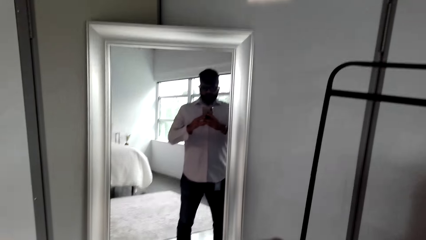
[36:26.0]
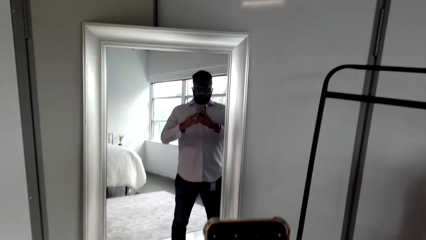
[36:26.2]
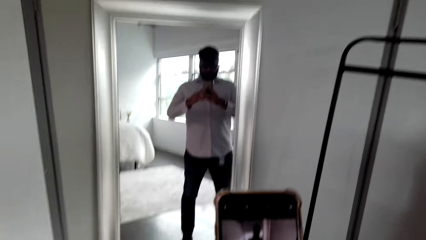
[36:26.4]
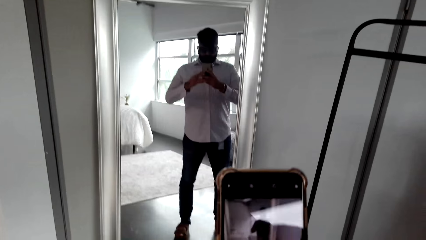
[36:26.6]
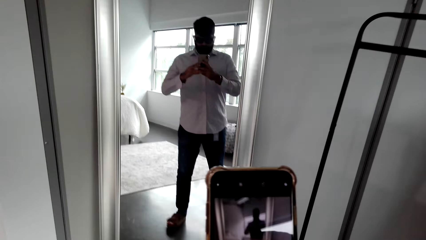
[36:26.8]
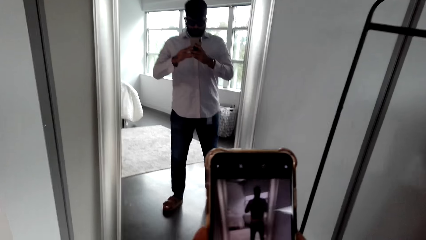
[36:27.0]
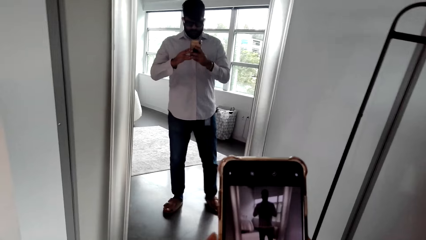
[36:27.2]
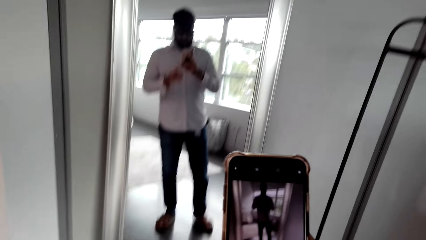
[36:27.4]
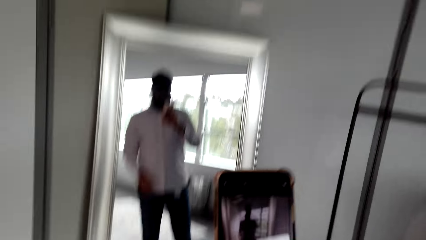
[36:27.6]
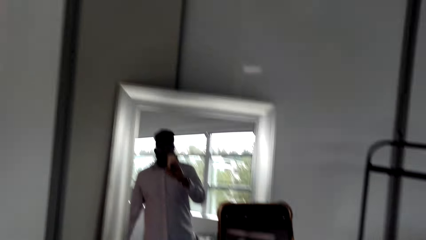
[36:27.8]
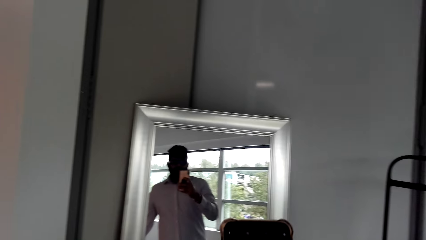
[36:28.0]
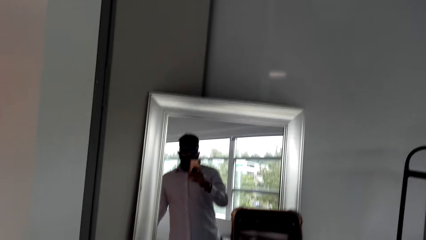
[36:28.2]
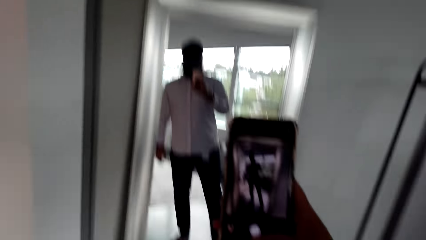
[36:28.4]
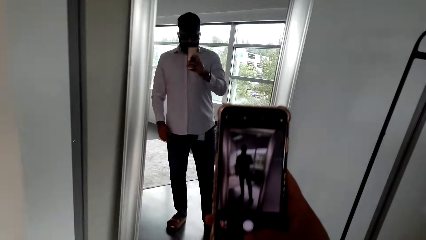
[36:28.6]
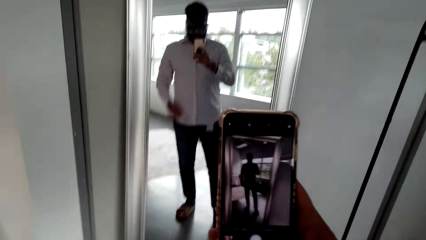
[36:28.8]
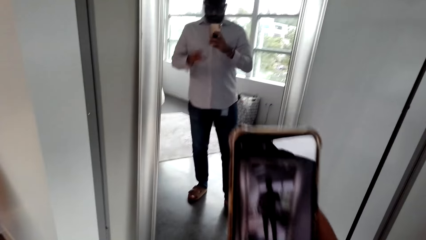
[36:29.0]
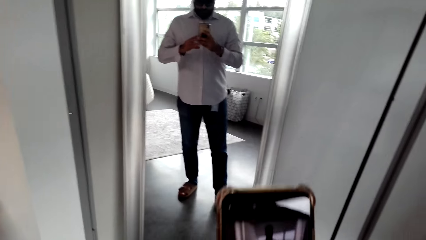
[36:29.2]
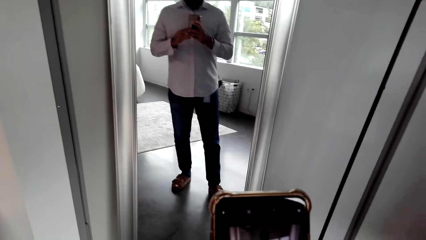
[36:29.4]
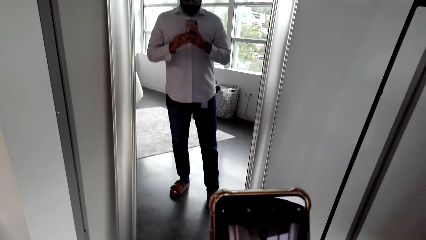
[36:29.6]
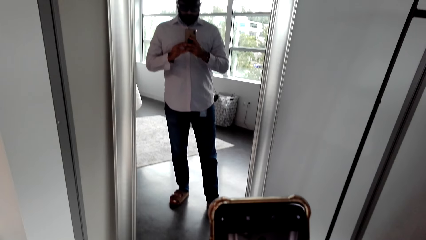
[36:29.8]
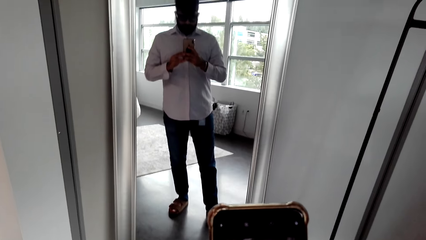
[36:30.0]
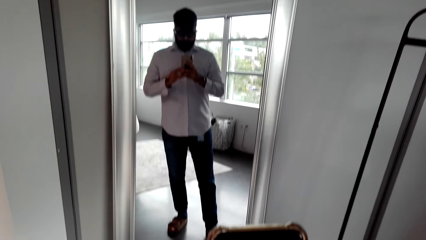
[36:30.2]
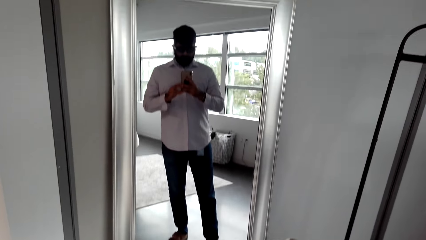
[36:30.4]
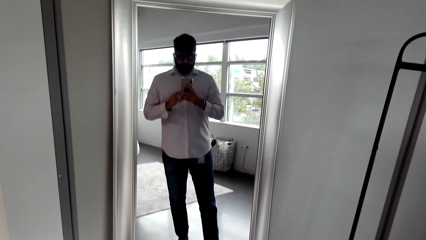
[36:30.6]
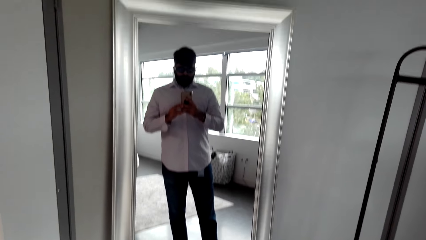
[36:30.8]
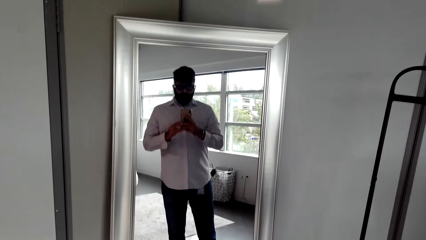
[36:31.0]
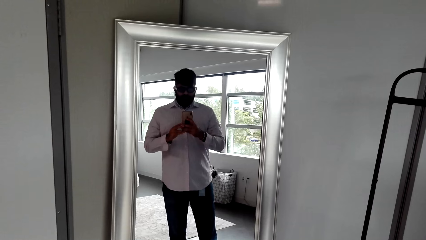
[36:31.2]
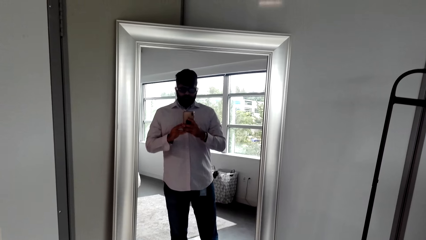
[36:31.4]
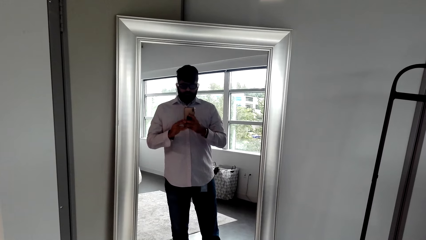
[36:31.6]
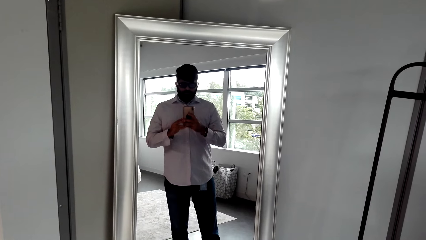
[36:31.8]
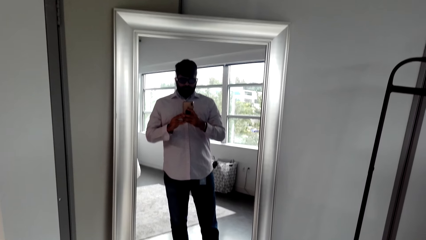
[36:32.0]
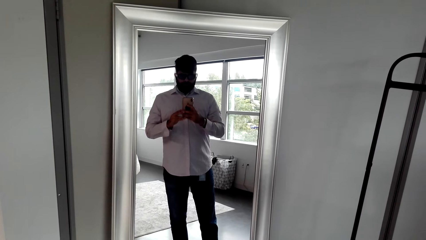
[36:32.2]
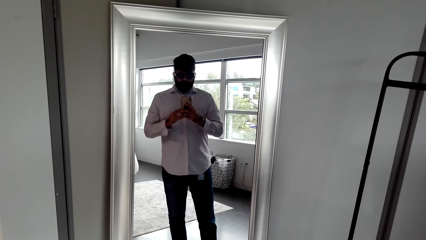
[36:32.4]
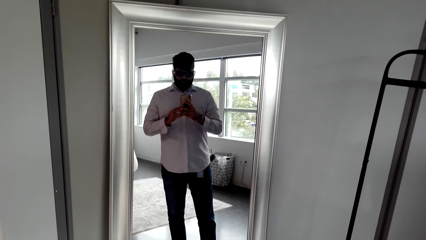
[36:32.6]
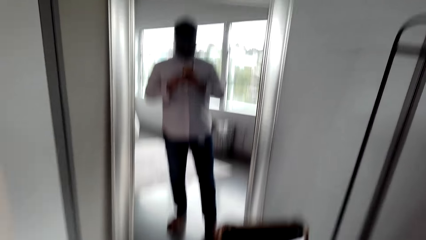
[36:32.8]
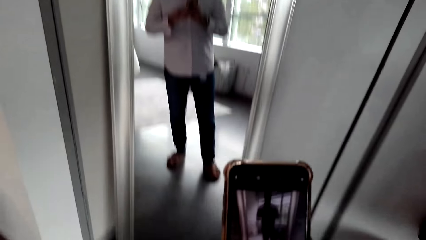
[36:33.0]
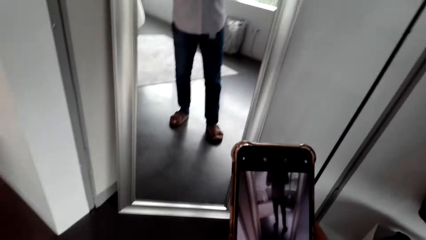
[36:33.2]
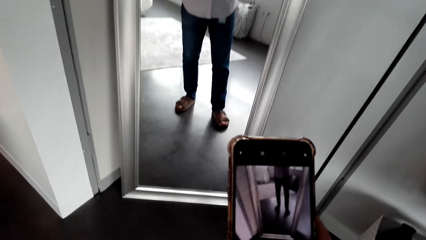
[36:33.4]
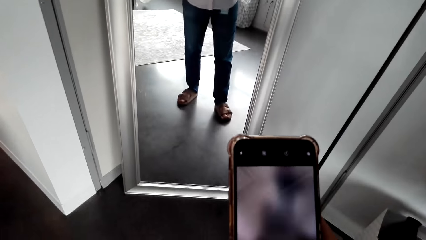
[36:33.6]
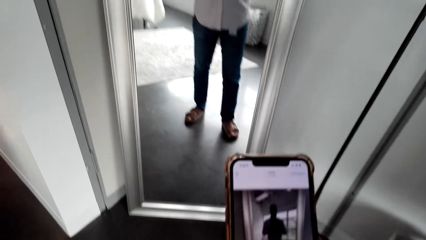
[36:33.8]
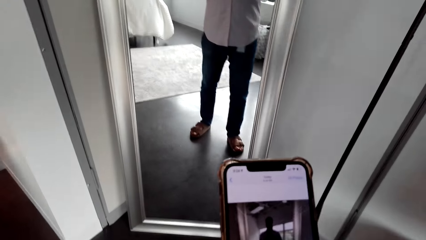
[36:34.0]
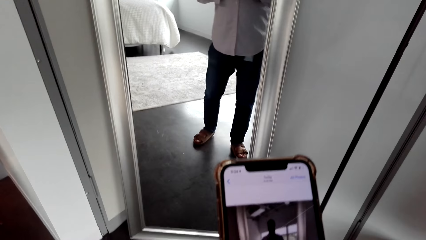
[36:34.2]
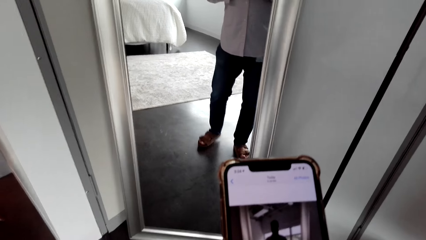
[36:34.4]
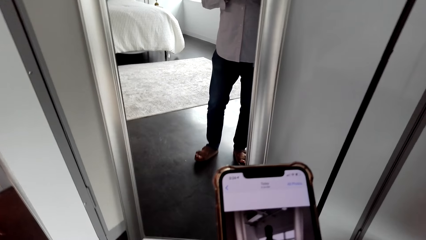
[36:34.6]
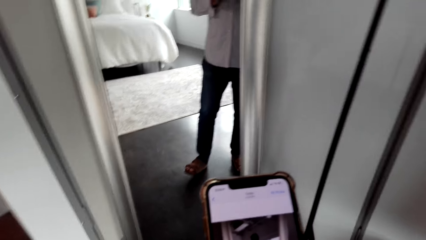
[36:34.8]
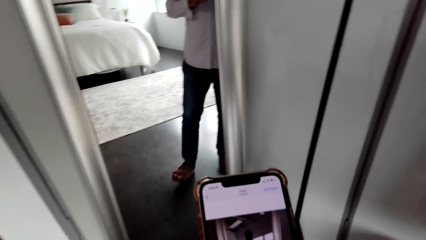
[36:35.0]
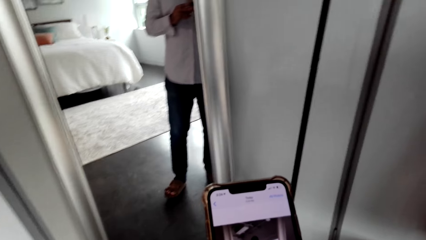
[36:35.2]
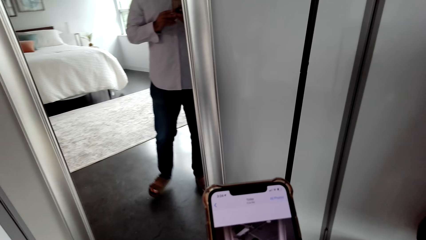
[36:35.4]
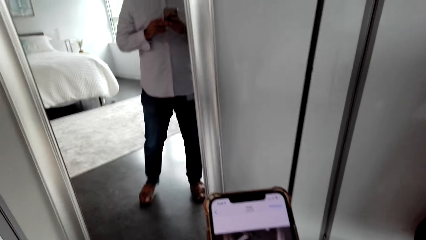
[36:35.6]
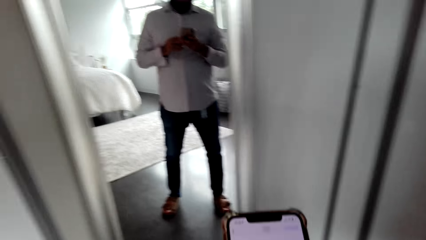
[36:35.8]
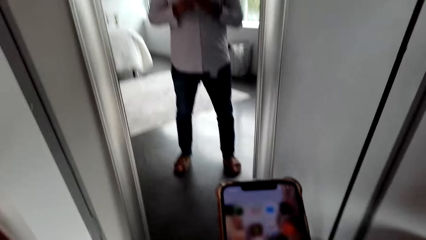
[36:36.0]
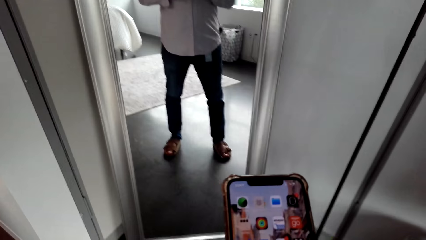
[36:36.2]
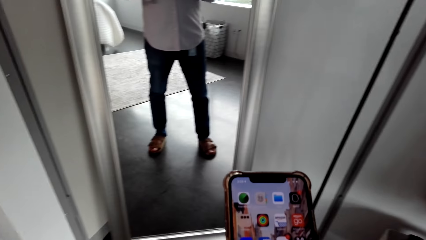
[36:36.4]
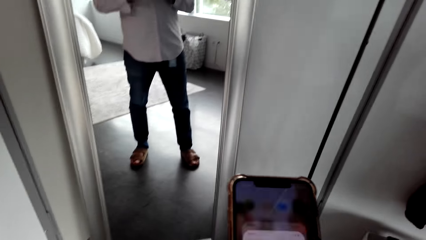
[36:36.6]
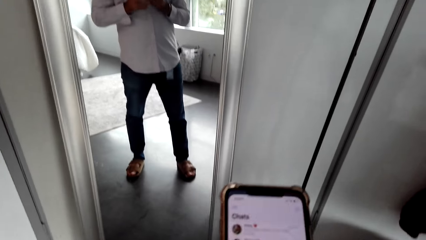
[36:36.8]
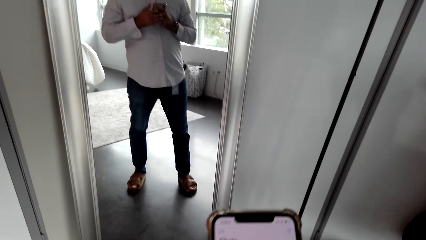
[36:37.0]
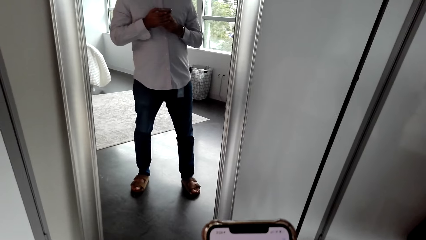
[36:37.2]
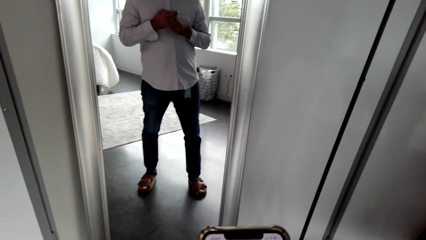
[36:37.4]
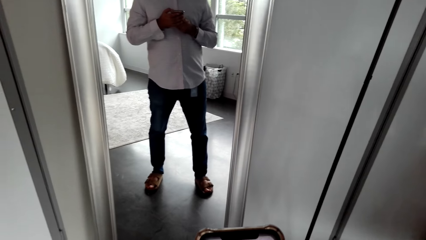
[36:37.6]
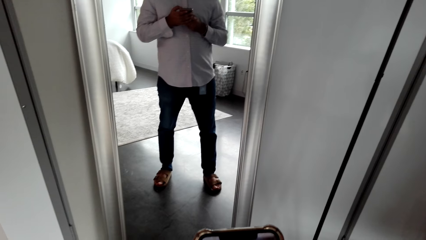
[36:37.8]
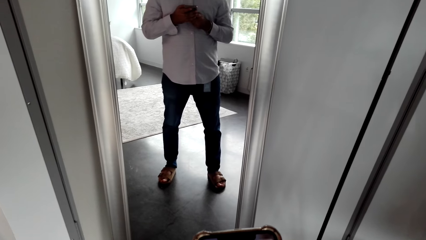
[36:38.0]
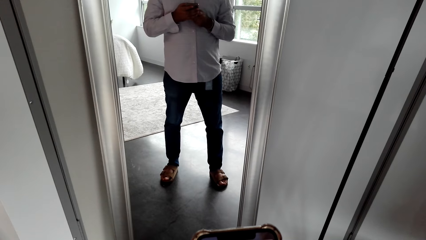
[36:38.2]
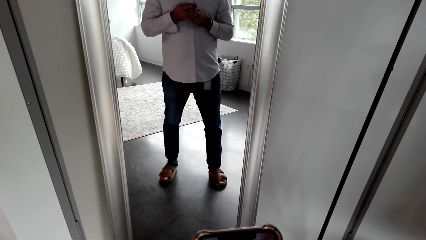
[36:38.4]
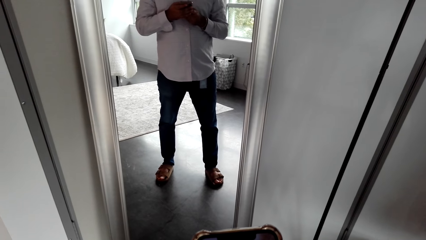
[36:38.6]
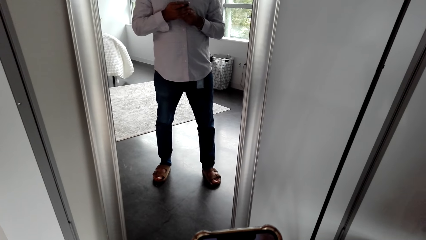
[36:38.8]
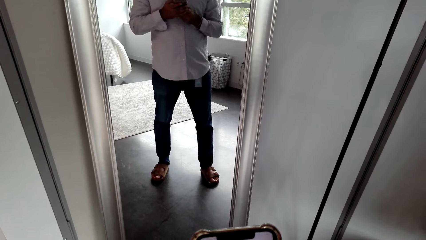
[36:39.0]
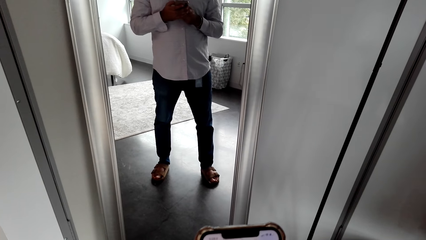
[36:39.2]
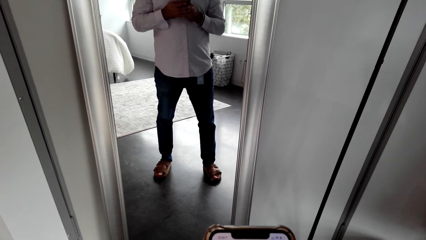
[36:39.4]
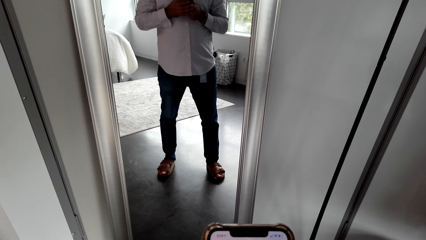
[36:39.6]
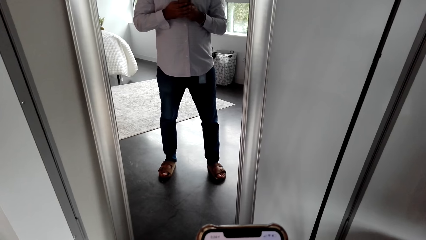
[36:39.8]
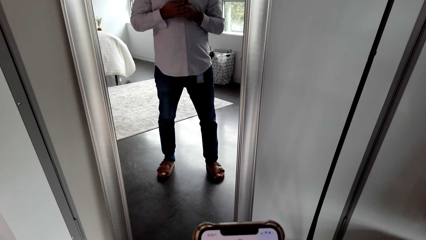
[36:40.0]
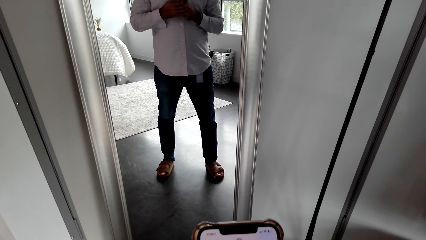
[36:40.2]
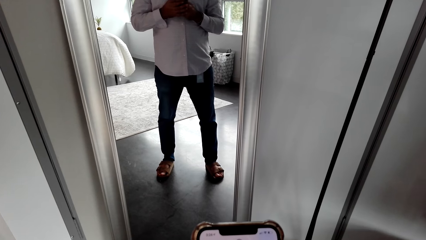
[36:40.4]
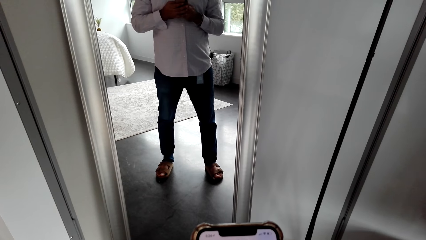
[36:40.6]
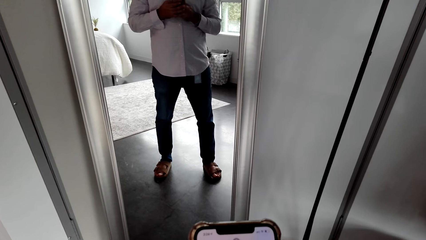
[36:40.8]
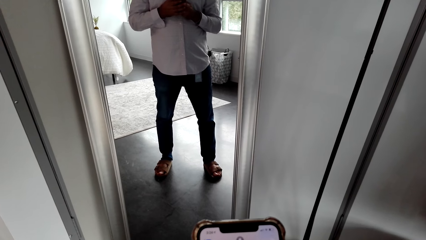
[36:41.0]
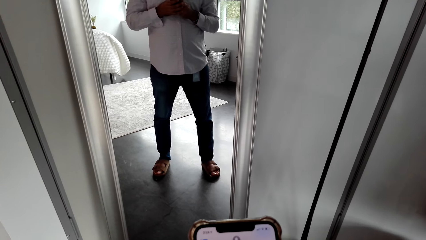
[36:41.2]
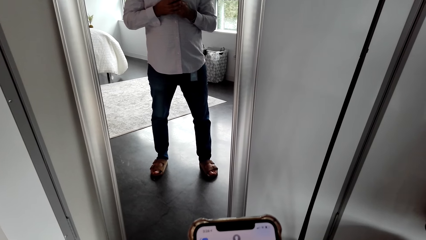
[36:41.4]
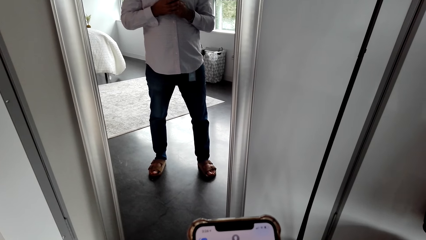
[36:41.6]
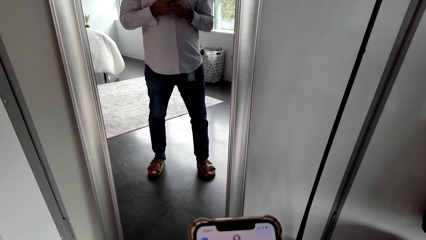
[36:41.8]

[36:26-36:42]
The camera wearer takes a picture with the phone. They look in the mirror. They look at the phone.
